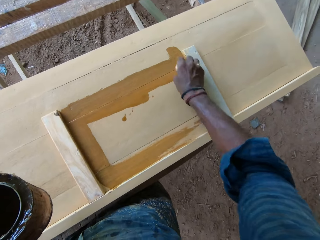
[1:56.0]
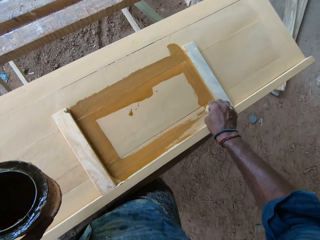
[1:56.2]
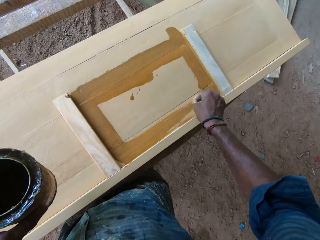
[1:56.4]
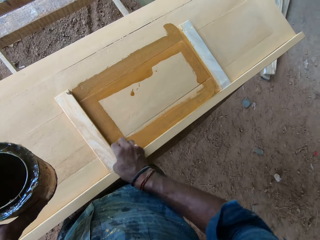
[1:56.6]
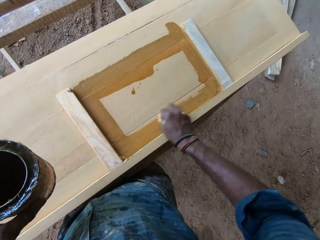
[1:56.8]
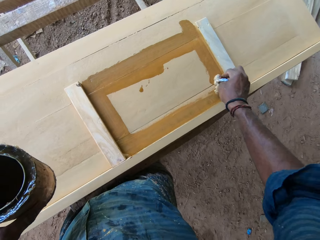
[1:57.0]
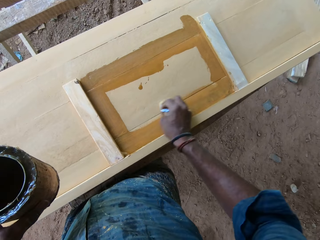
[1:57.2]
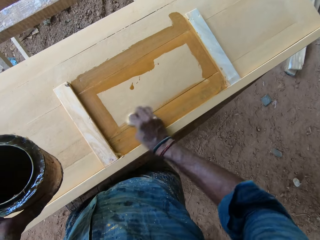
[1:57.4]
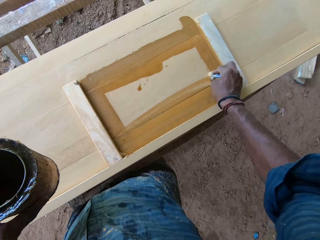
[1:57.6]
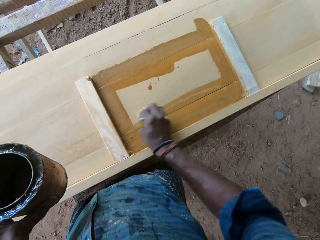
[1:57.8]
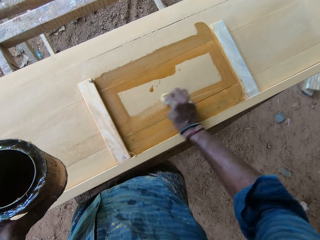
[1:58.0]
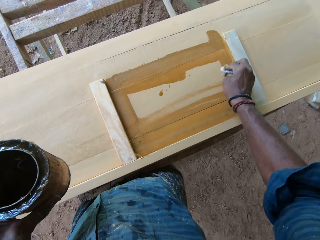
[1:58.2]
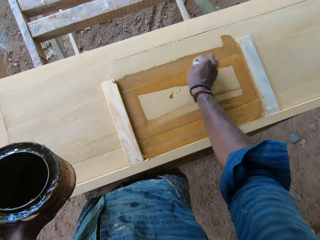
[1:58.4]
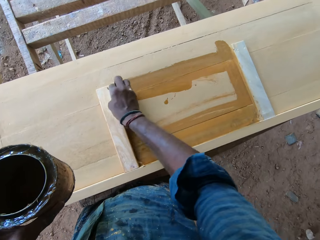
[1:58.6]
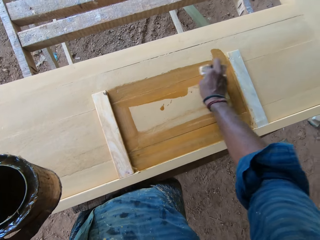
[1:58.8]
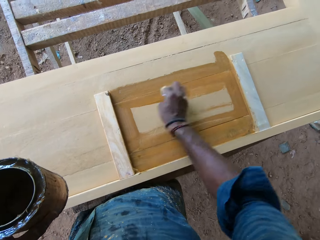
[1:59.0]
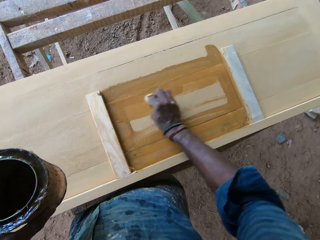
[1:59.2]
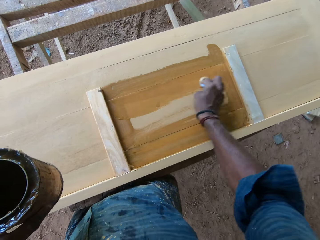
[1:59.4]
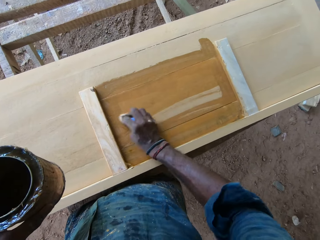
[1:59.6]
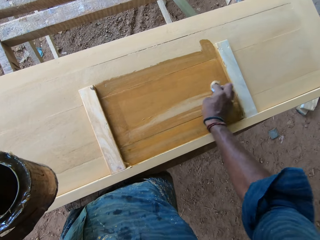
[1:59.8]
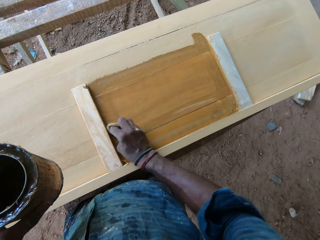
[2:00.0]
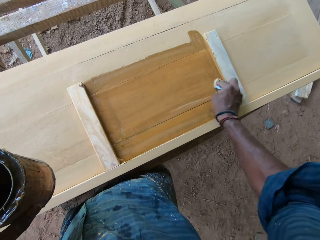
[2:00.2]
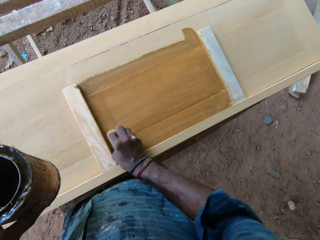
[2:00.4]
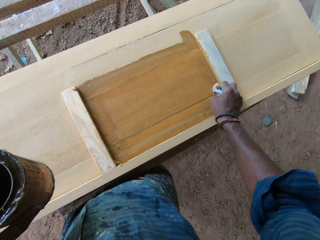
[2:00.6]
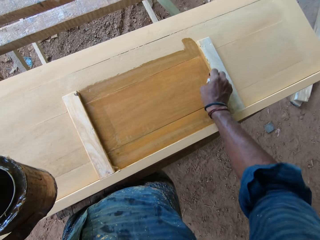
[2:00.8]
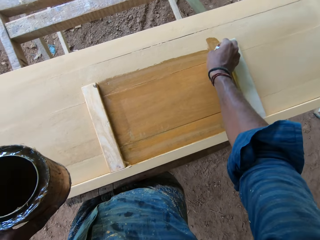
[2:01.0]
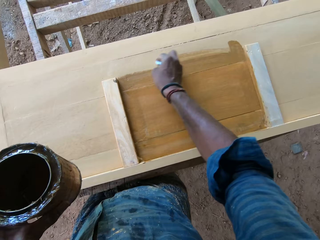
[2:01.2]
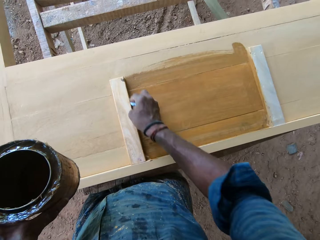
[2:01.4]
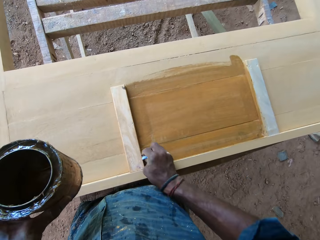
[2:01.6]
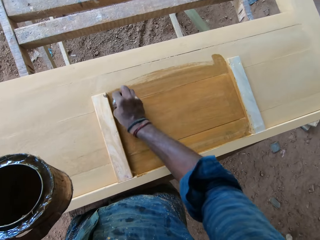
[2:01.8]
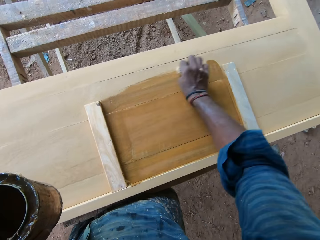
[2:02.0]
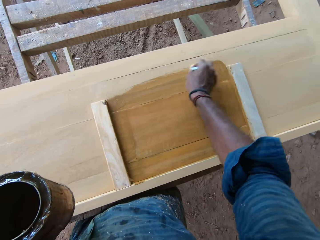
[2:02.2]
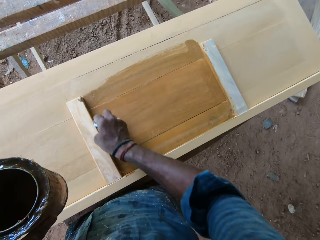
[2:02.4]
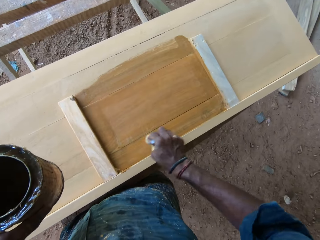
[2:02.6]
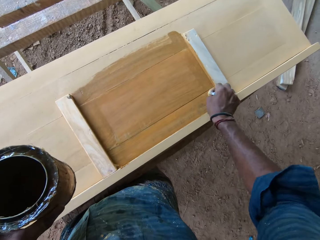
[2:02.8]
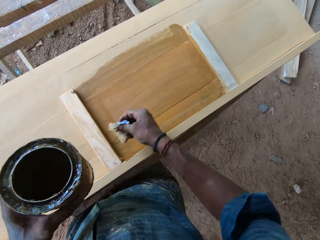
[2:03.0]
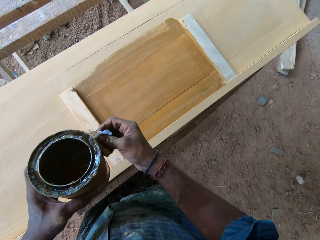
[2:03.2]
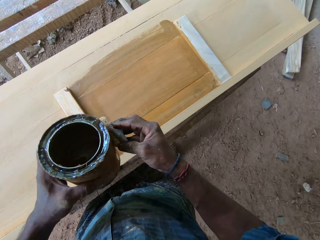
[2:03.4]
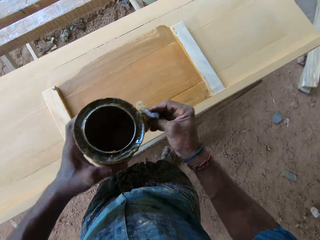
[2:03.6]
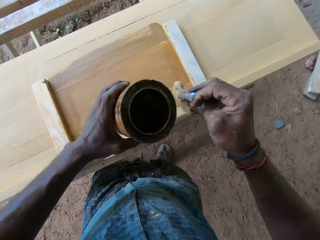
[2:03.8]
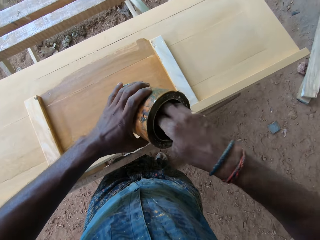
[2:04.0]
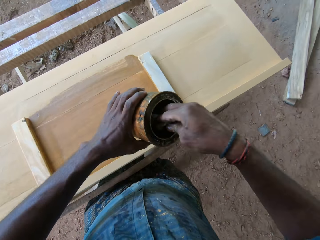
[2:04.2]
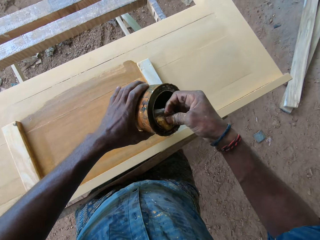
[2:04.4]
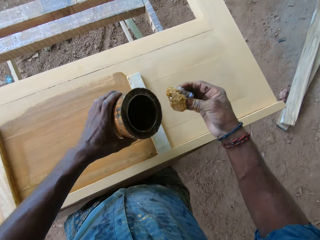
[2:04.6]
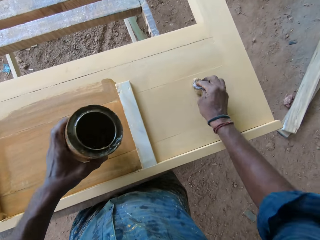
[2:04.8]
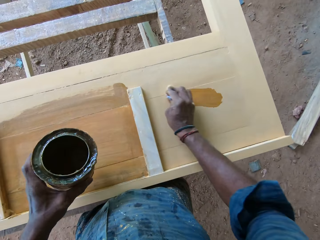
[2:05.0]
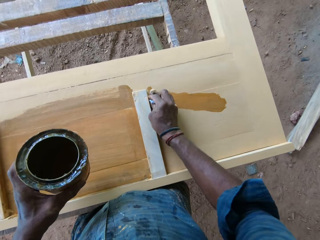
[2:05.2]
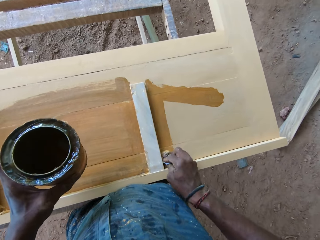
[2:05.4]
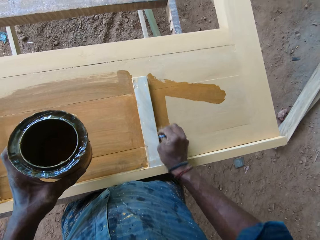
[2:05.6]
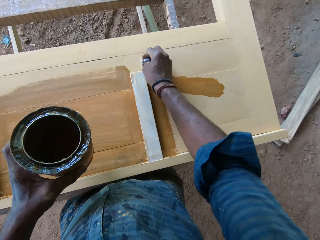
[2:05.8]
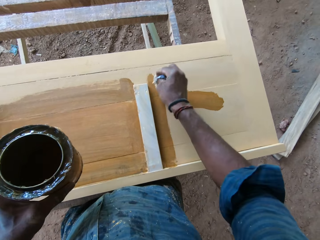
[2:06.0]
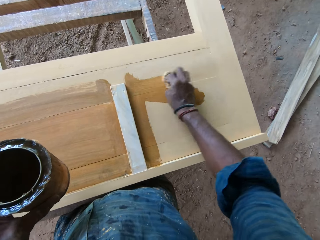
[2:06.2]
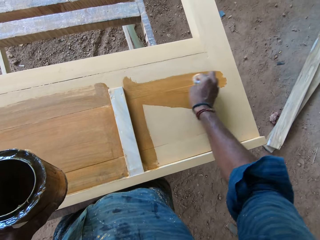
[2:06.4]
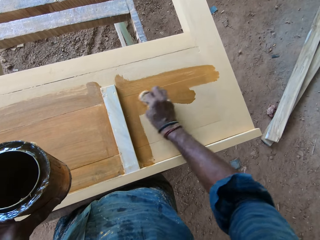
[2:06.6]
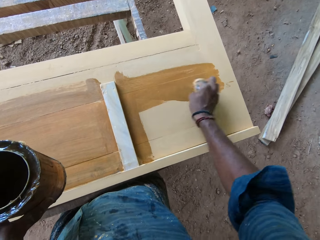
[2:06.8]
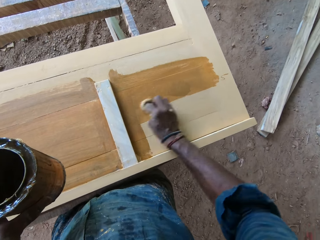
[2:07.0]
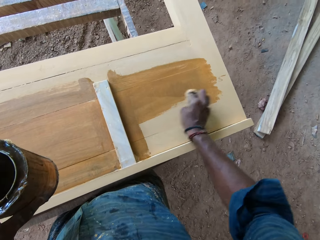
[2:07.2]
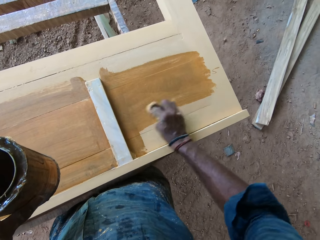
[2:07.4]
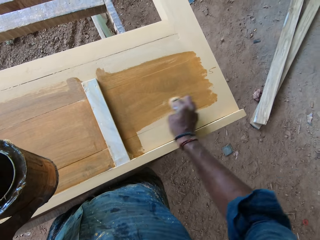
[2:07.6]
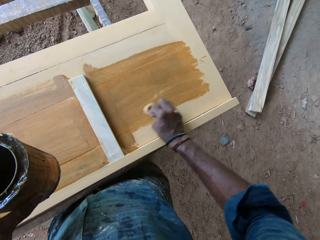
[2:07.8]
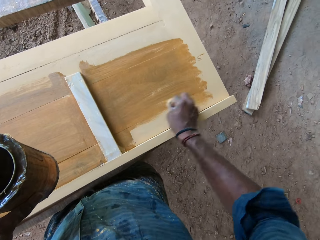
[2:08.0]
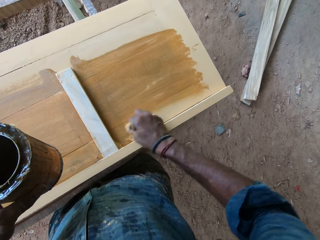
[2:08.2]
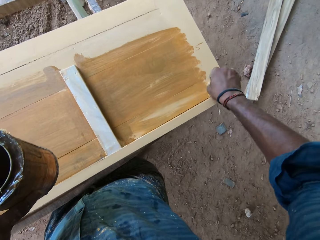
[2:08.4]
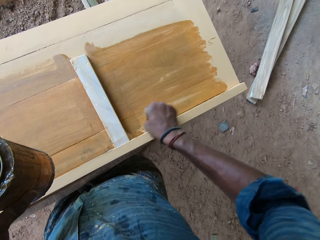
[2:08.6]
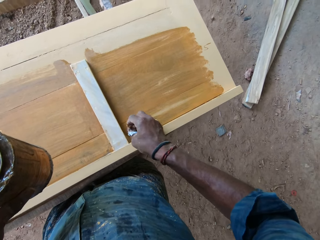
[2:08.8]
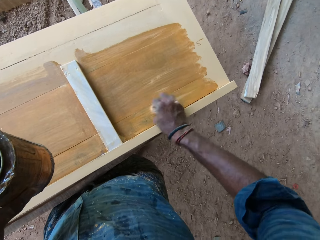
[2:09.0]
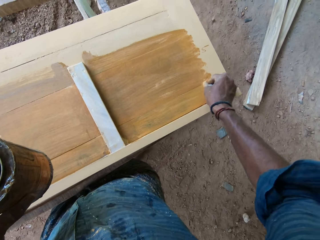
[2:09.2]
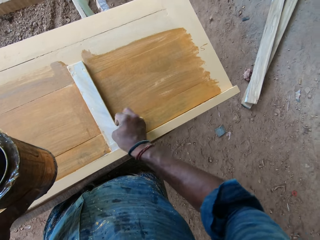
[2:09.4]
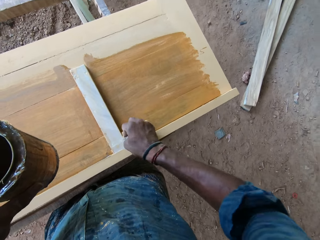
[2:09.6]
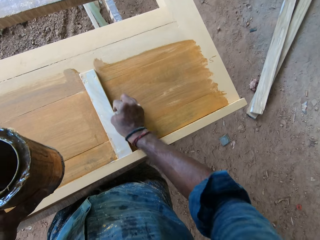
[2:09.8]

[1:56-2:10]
The camera wearer scoops oil with the cotton wool in the paint container. They apply oil on the wood board.

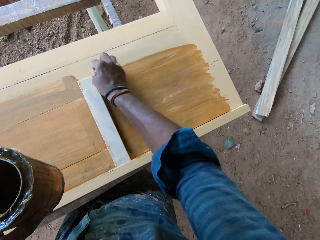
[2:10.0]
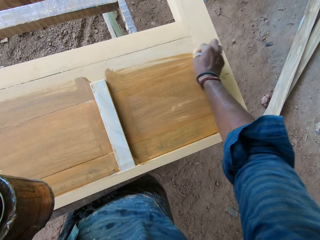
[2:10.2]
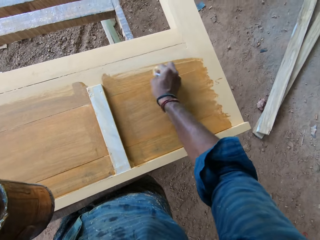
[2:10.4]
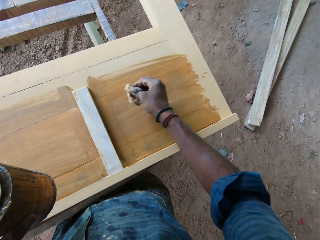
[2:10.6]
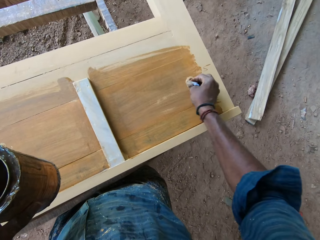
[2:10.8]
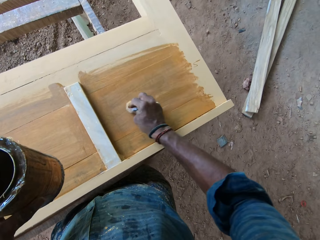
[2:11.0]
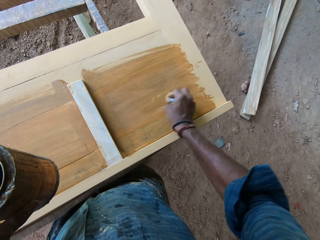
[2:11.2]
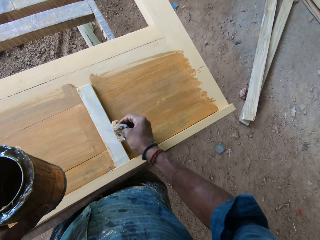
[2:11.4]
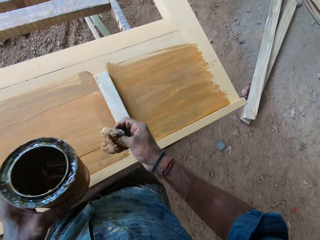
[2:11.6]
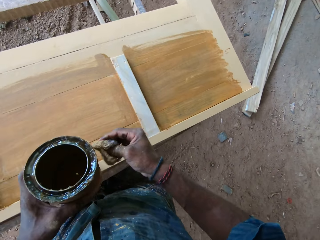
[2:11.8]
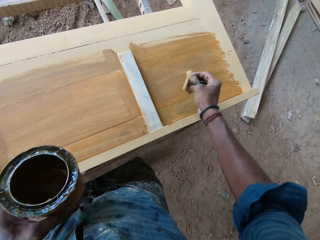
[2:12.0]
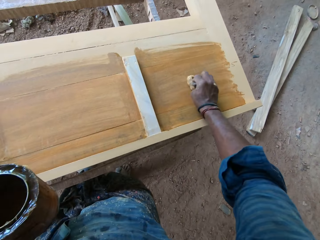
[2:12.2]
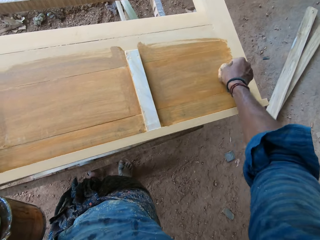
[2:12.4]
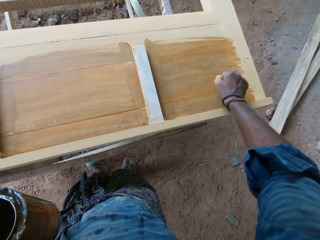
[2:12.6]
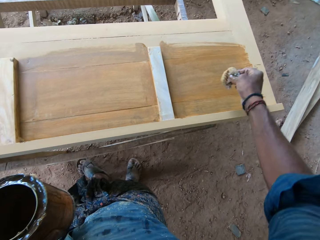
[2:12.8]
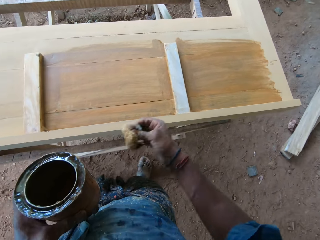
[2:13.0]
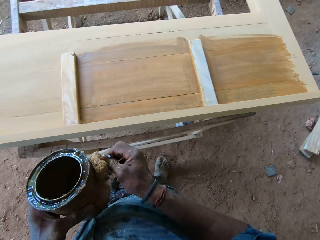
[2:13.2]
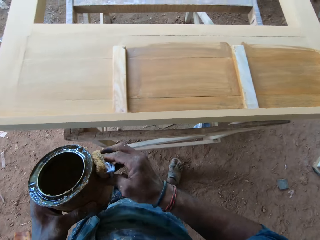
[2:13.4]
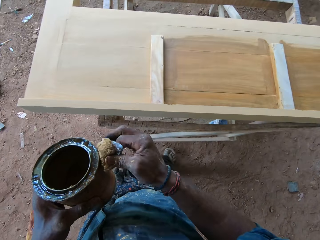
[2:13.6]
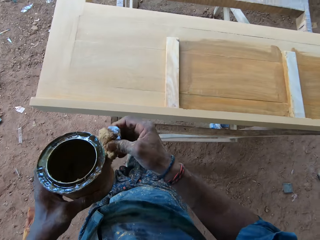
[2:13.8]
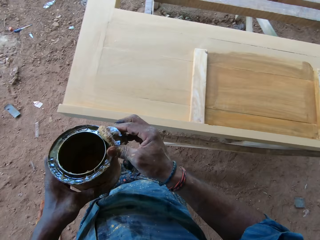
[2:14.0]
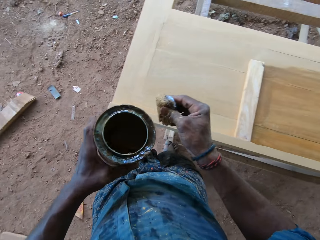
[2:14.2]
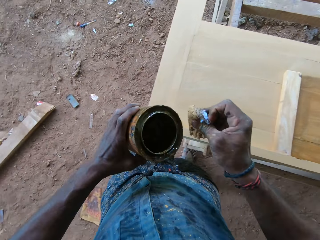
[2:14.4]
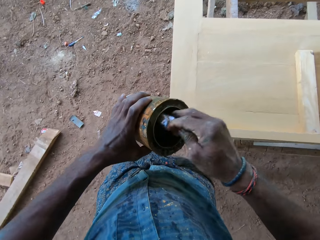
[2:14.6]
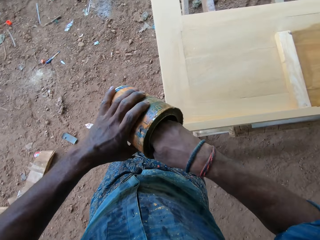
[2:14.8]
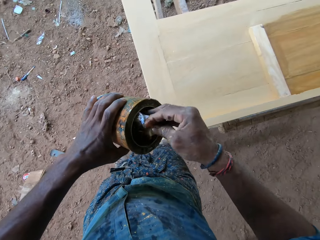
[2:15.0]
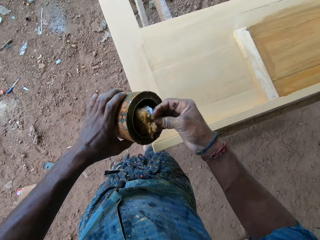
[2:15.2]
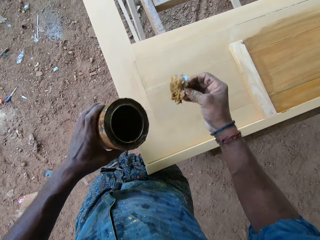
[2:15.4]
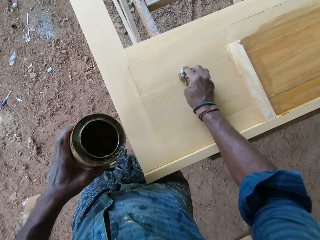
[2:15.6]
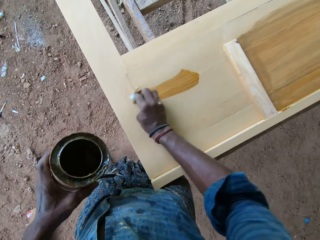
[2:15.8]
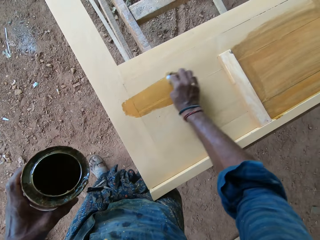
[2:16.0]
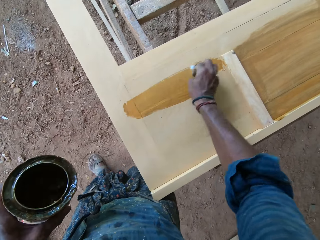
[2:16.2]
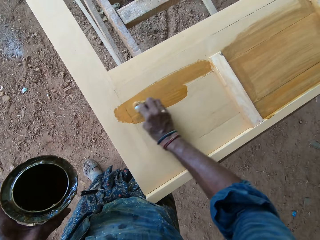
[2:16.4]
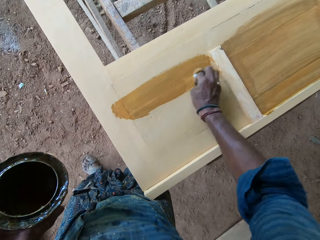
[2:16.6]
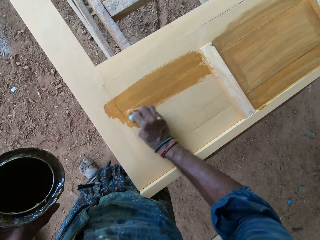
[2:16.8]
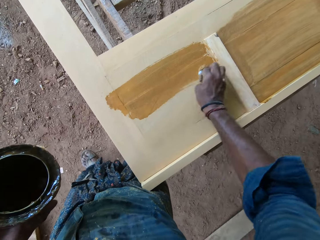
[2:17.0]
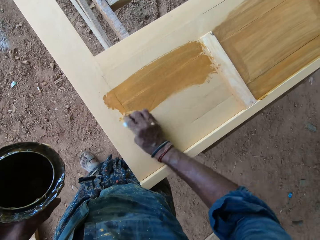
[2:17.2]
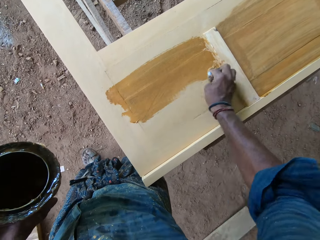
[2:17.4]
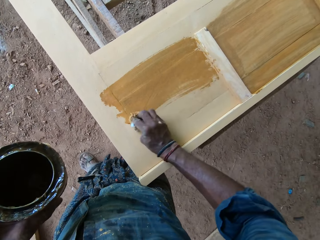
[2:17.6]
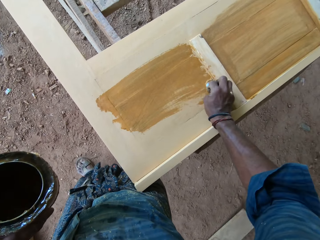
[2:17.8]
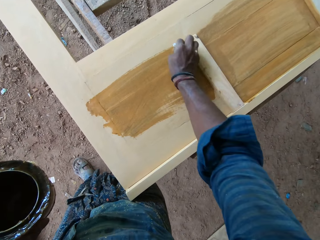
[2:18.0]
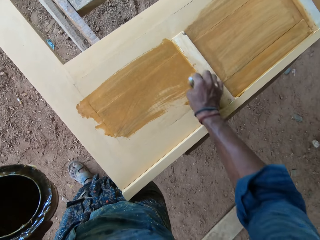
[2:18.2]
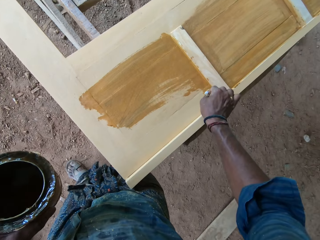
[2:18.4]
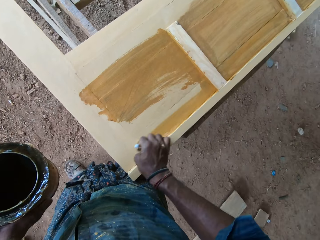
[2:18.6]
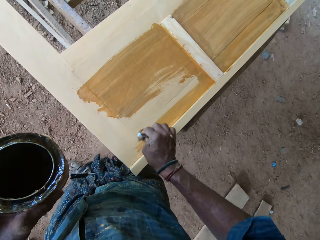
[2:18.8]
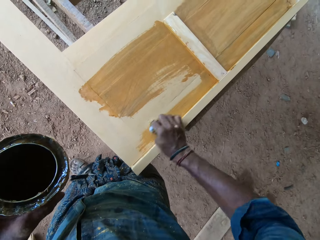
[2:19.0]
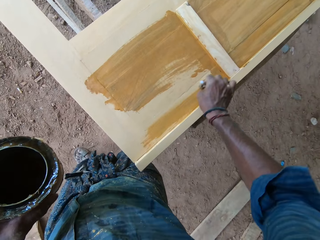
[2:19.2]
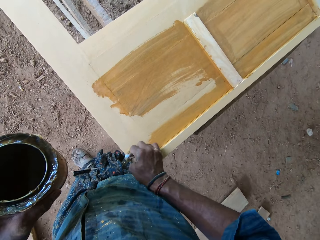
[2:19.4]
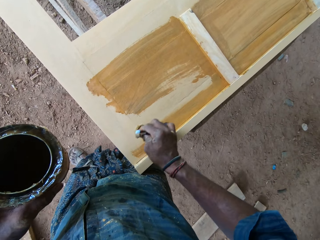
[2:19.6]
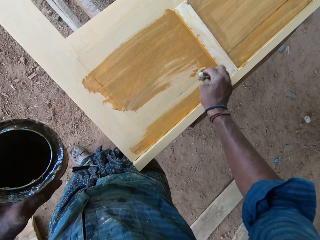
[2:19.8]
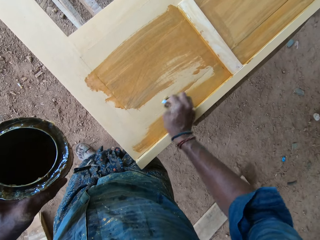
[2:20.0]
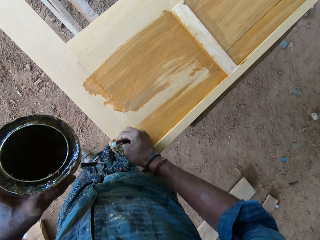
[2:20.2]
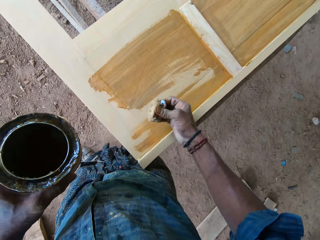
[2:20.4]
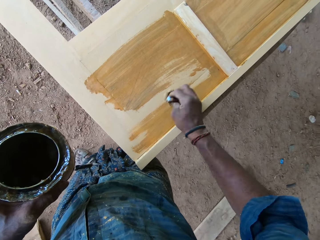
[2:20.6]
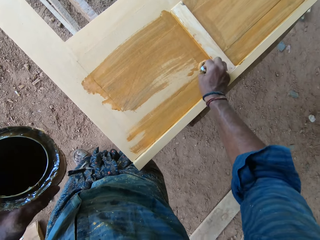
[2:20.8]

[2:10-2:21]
The camera wearer scoops oil with the cotton wool in the paint container. They apply oil on the wood board.
